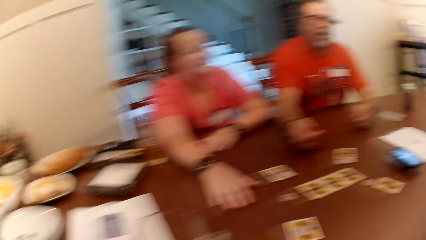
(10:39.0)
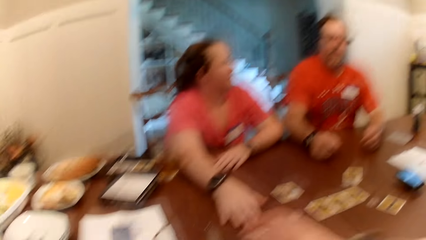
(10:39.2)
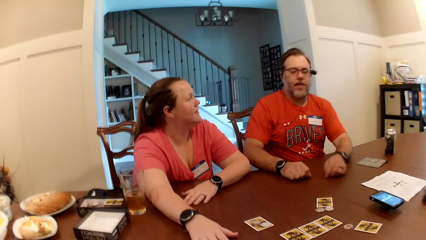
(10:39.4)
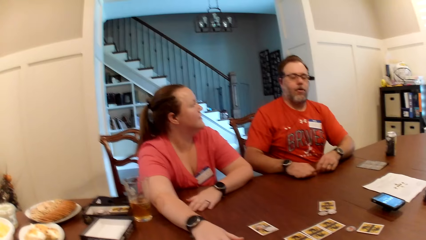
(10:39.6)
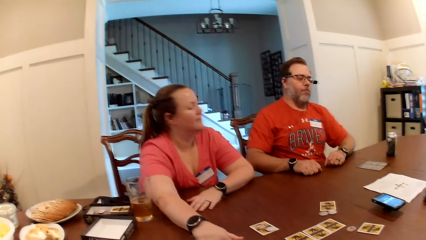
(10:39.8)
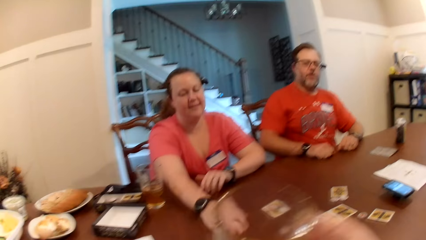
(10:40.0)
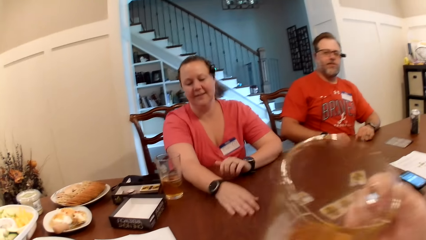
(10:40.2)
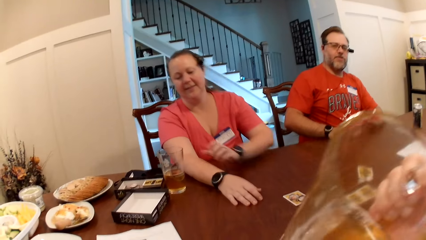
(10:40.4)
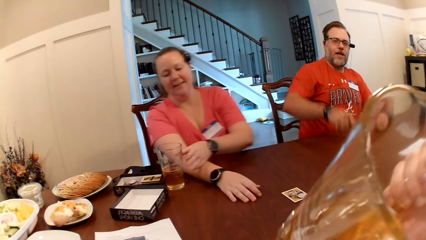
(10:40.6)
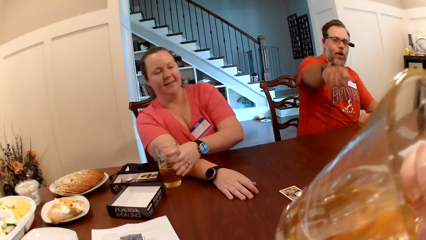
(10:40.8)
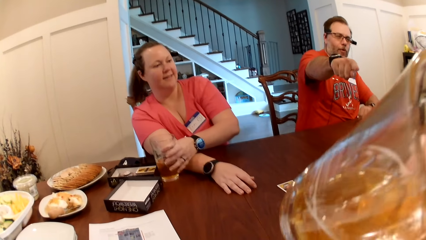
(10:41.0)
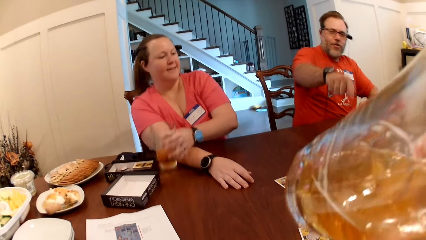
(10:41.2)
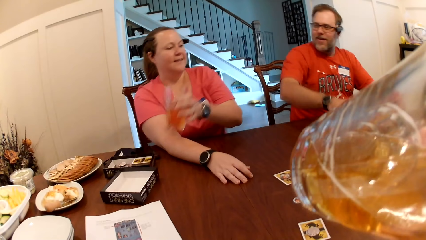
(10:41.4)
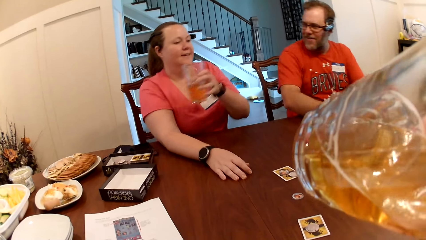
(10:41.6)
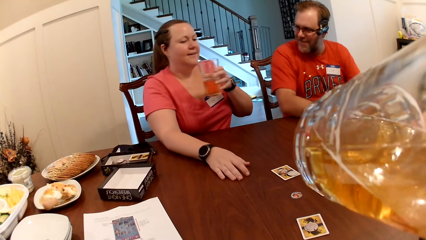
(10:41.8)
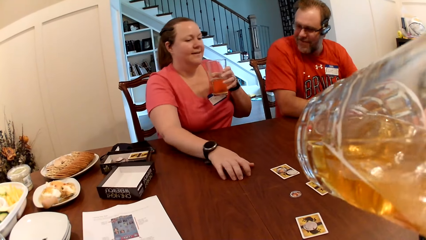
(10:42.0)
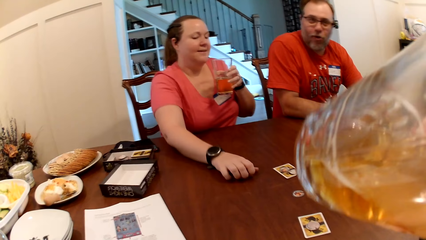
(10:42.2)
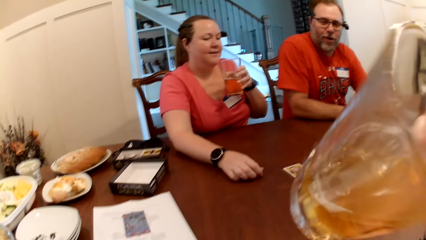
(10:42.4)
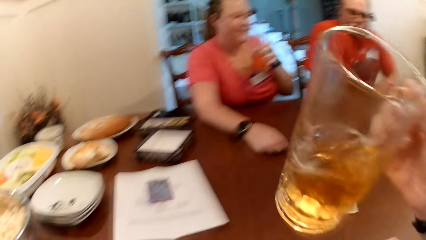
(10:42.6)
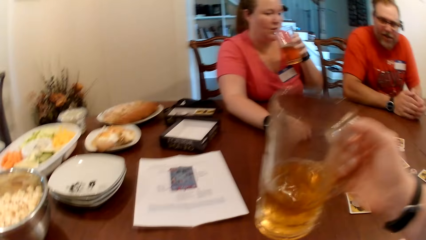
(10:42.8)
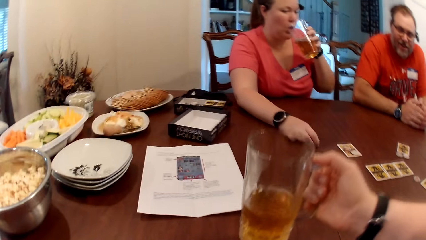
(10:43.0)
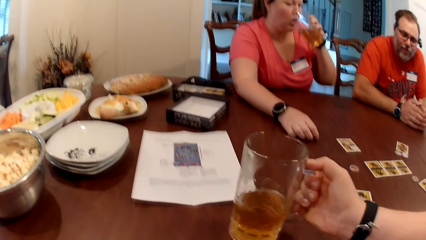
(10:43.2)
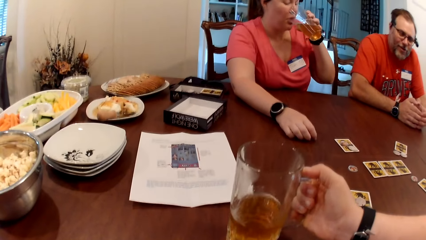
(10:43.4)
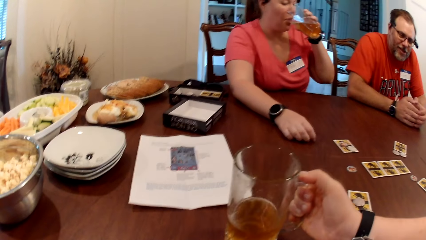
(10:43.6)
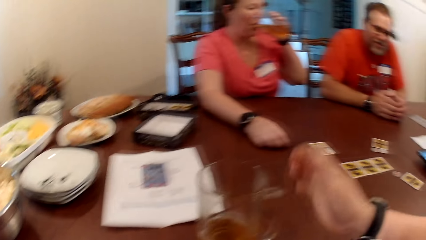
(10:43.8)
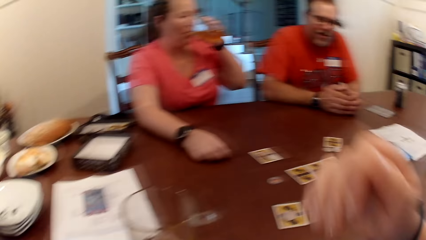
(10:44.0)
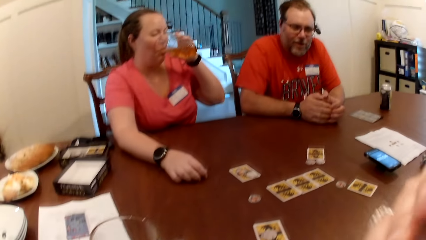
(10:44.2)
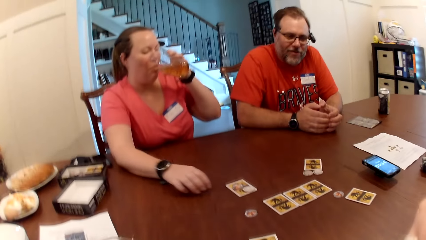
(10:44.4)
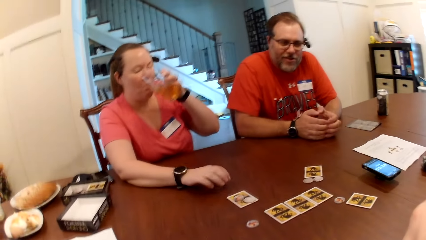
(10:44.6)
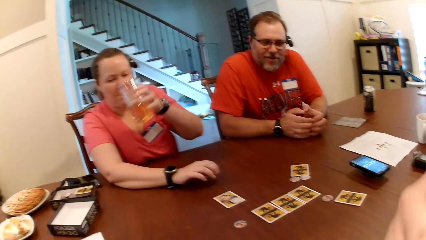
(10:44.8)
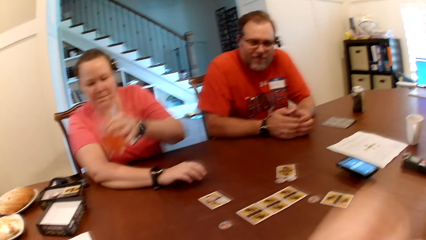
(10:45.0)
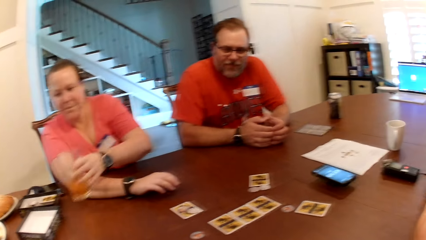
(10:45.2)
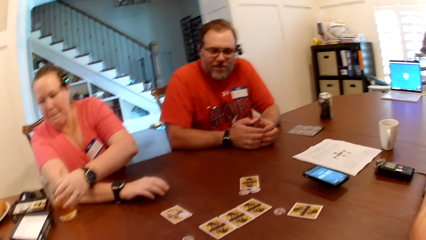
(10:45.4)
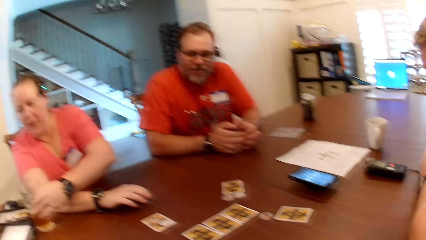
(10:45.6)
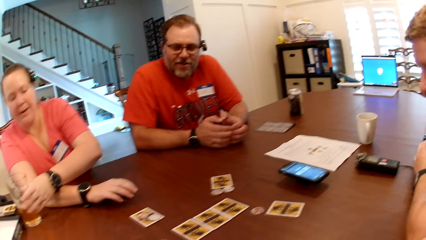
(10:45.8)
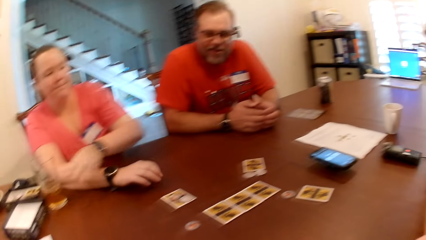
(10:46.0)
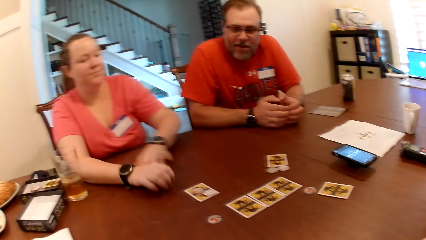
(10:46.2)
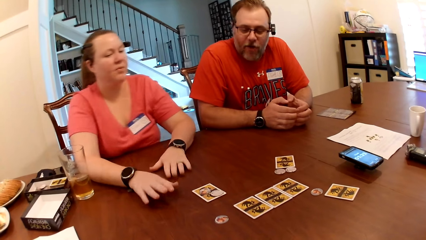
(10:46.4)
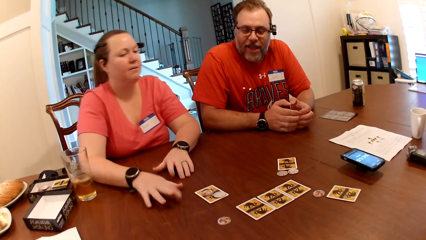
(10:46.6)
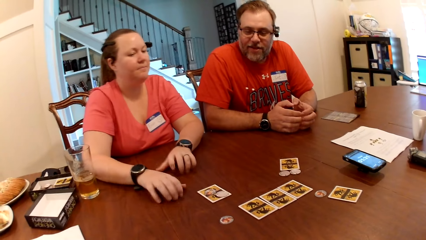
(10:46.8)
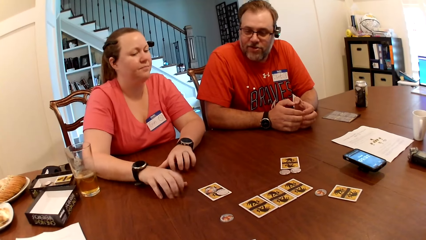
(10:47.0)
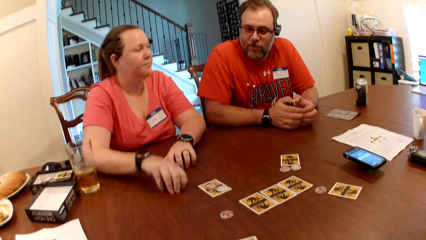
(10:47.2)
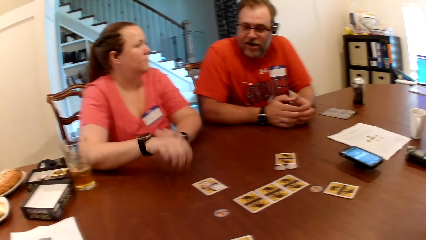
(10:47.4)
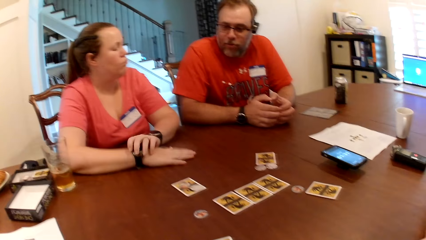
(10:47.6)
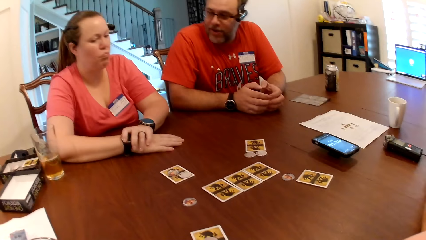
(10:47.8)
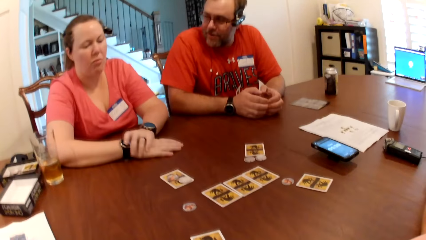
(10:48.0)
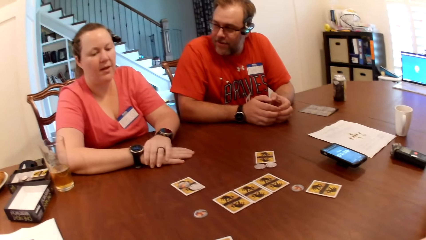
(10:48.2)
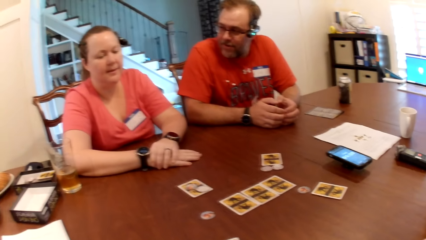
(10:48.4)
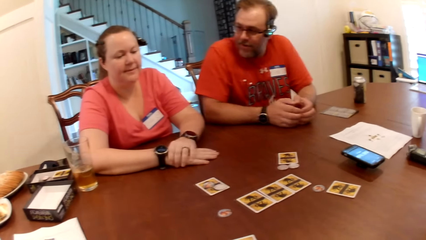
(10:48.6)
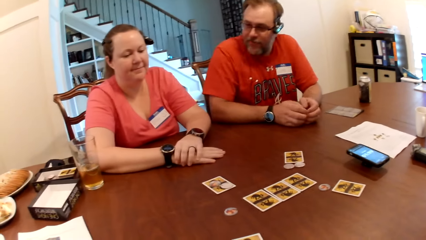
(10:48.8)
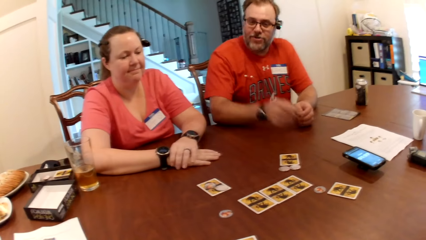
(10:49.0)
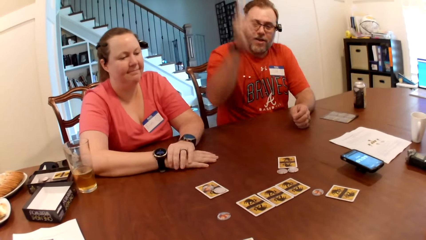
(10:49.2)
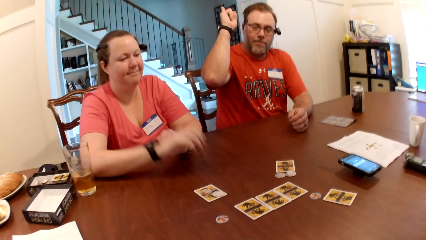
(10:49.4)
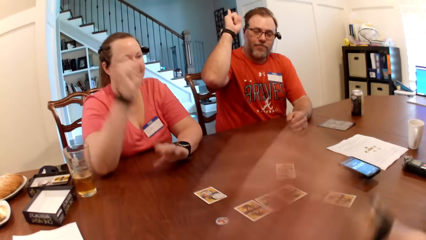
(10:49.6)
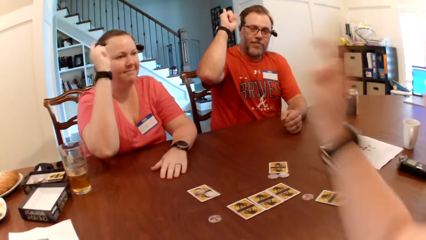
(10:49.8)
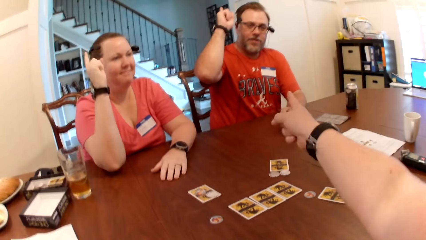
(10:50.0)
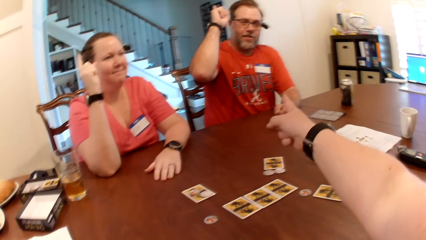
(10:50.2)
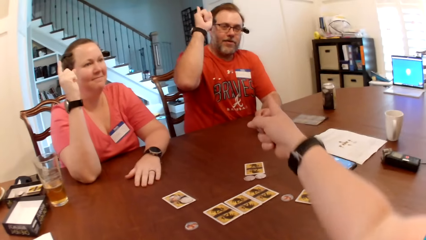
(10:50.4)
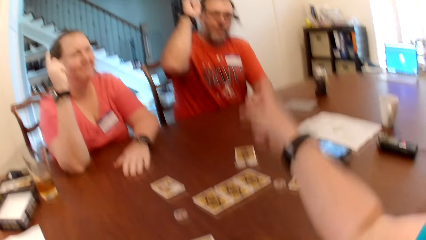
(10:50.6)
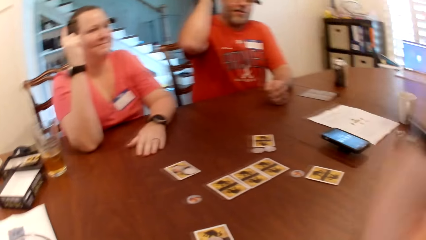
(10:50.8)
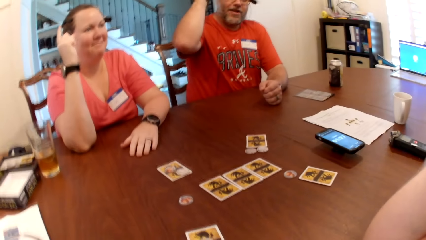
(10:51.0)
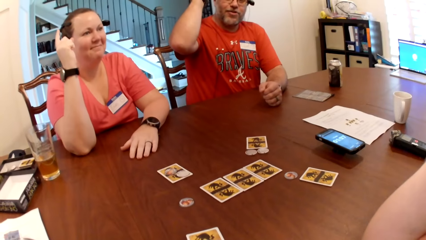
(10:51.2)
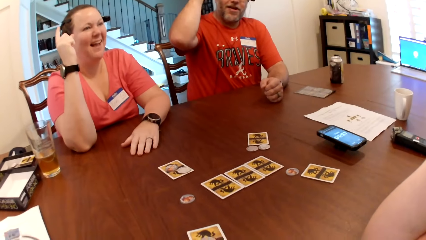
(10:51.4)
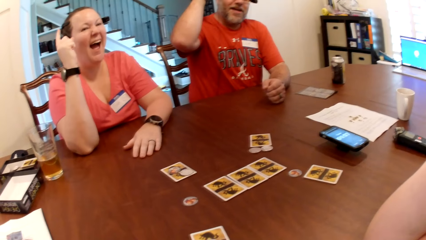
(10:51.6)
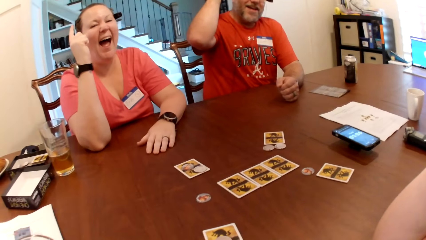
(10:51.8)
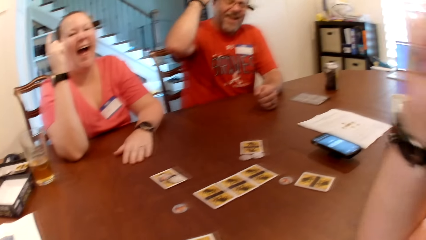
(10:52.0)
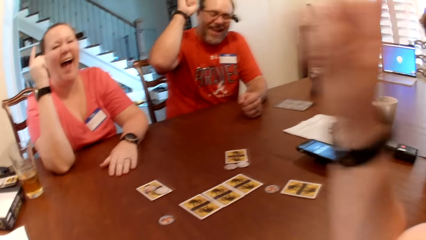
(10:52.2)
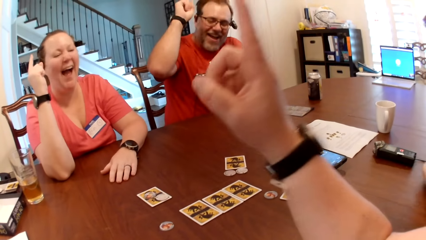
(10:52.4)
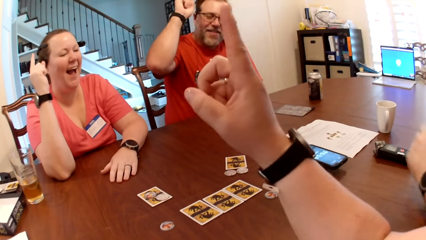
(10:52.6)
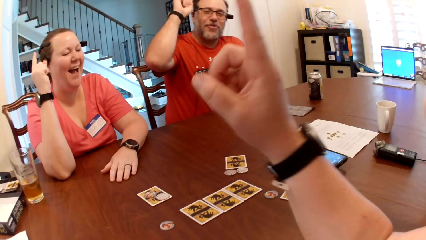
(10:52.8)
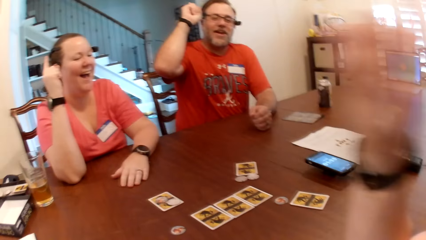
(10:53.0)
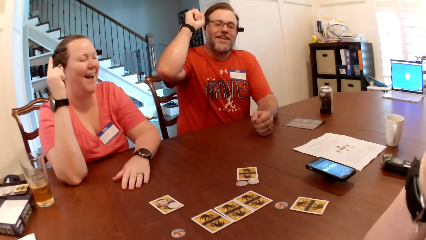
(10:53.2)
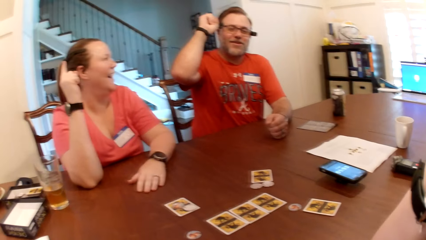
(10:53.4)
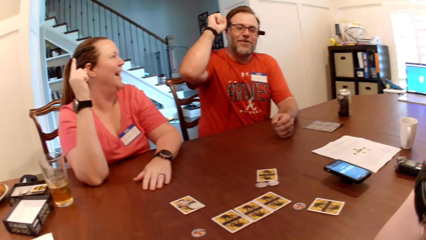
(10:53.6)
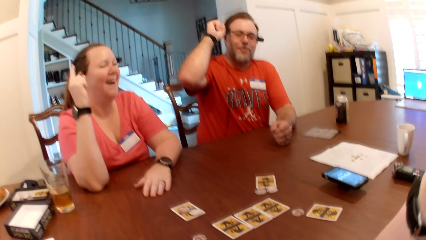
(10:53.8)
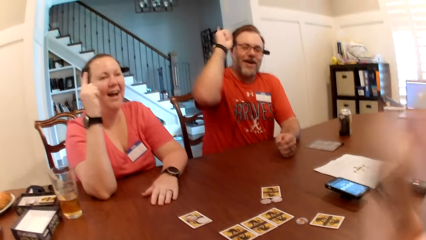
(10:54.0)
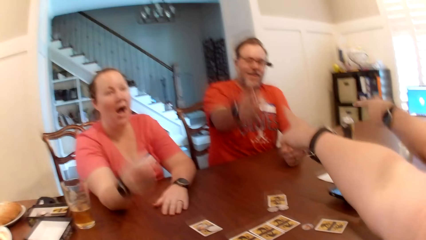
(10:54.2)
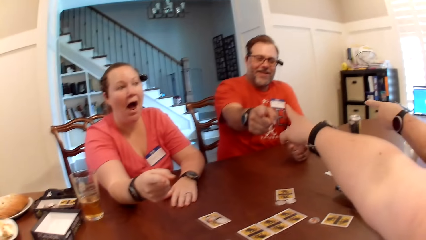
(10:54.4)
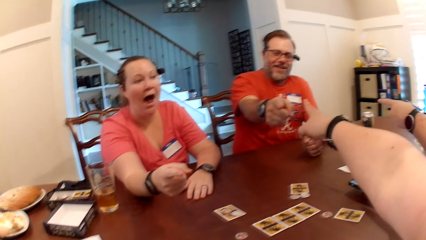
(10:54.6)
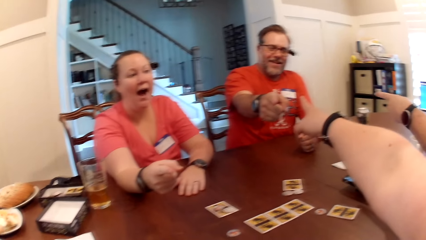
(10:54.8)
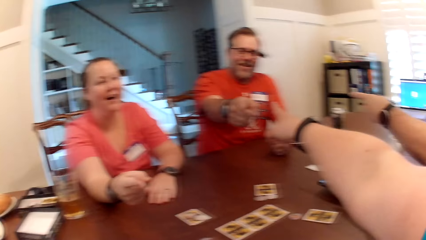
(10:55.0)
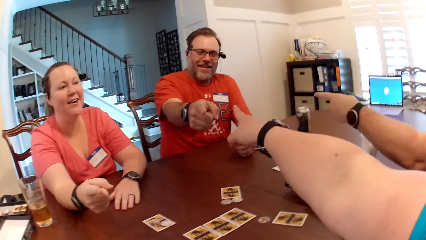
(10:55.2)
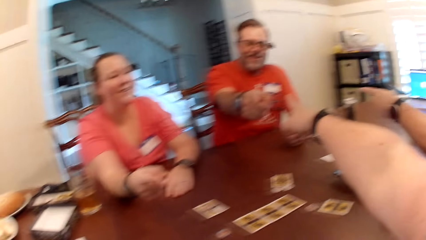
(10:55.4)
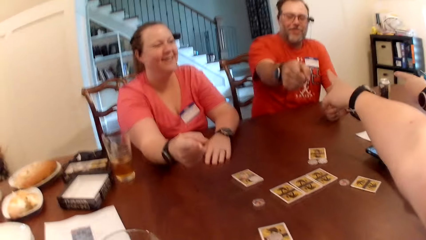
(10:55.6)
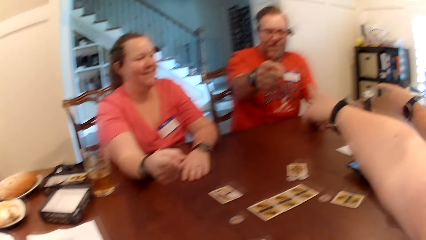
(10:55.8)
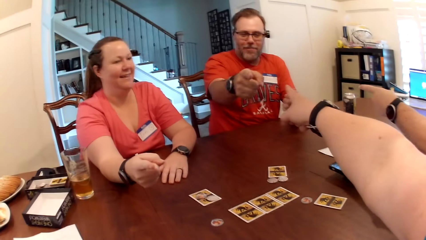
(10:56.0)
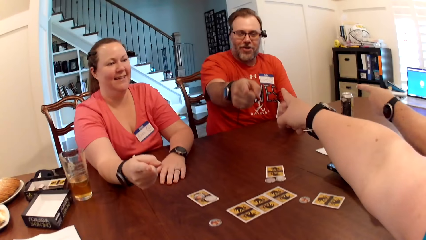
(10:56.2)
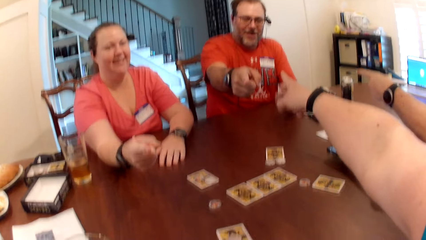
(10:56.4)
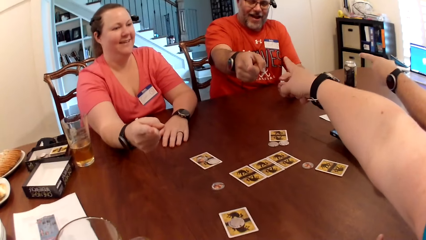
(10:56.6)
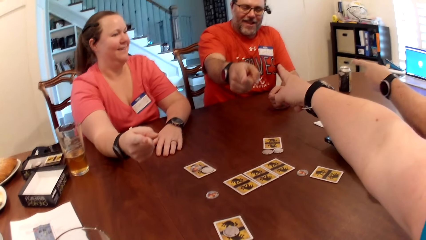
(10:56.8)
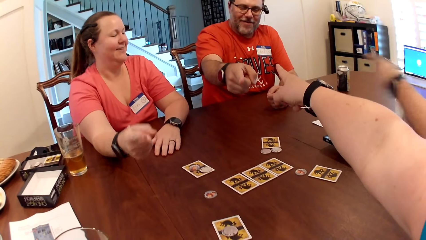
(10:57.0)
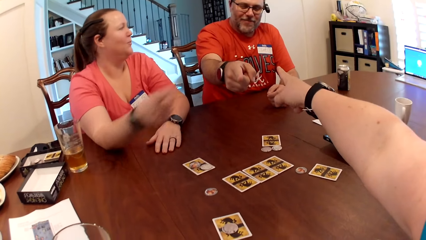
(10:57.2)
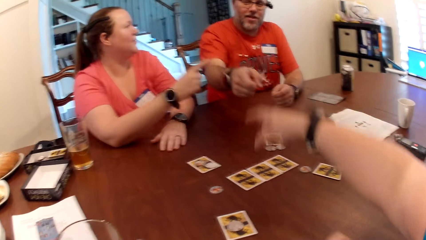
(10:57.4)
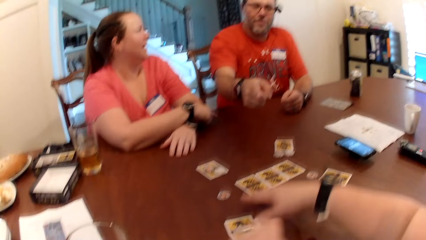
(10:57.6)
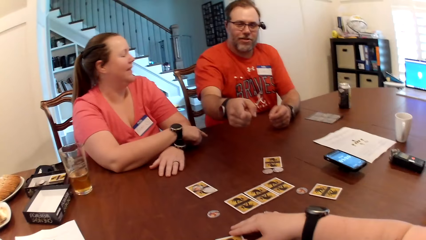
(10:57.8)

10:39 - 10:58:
The camera wearer drinks from a glass cup in her right hand. A woman picks up a glass cup from the table with her left hand. The camera wearer places the glass cup in her right hand on the table. The woman drinks from the glass cup in her left hand and places the glass cup in her left hand on the table. A man raises his right hand. The woman raises her right hand. The camera wearer points her right hand to the man. The man points to the camera wearer with his right hand. Another man points to the first man with his left hand. The woman points to the camera wearer with her right hand.
